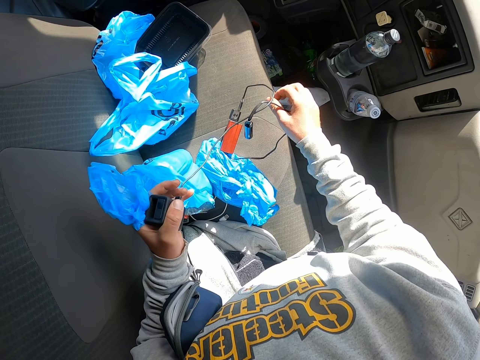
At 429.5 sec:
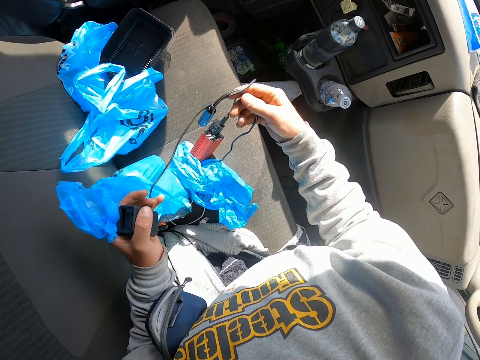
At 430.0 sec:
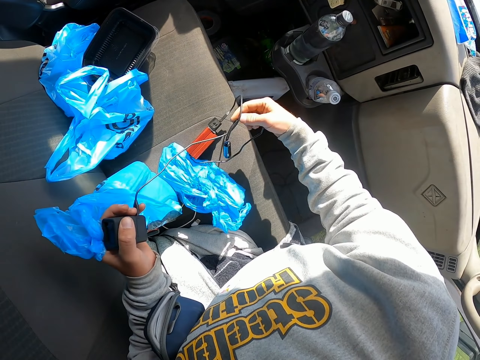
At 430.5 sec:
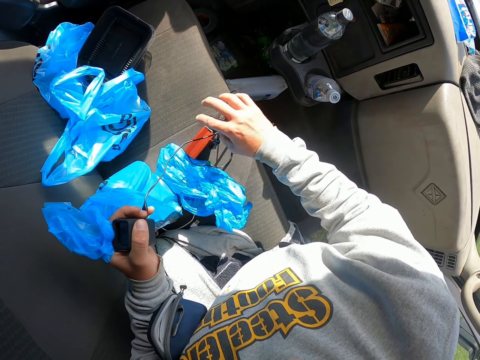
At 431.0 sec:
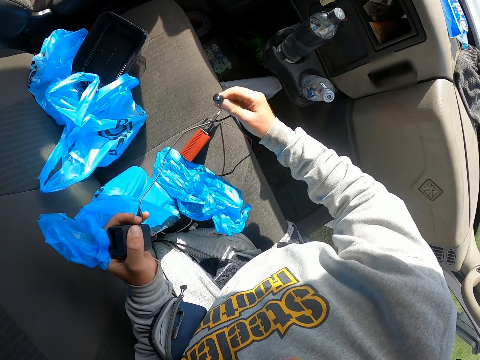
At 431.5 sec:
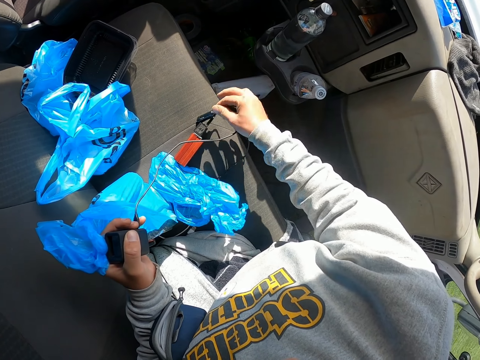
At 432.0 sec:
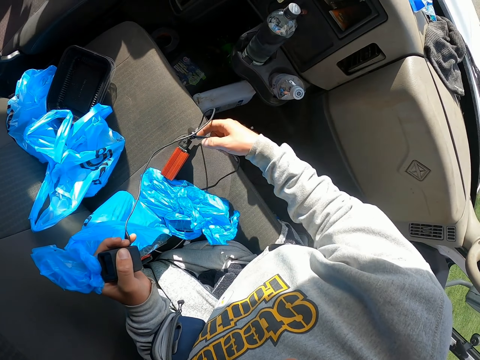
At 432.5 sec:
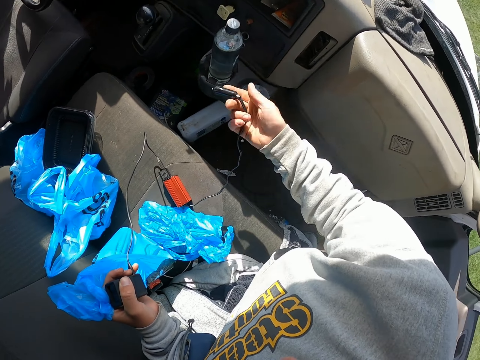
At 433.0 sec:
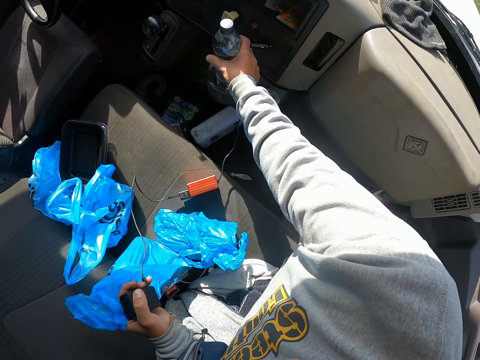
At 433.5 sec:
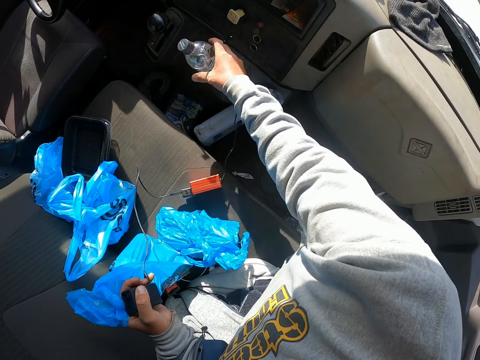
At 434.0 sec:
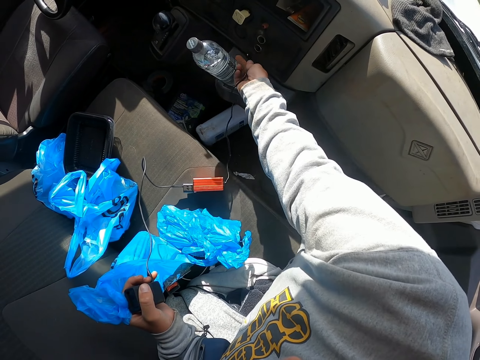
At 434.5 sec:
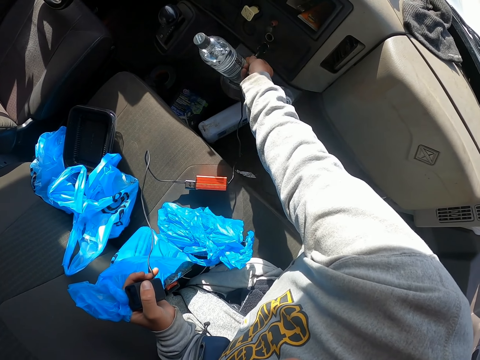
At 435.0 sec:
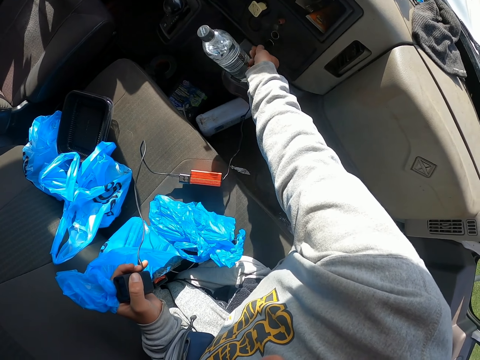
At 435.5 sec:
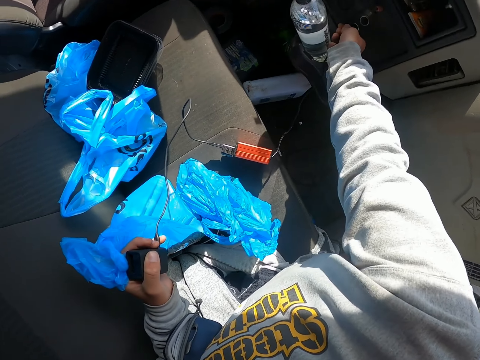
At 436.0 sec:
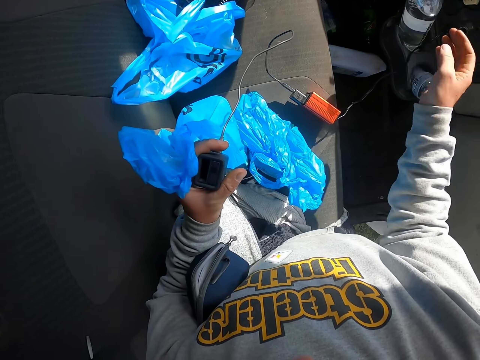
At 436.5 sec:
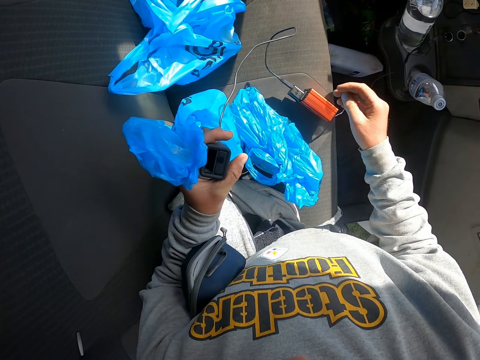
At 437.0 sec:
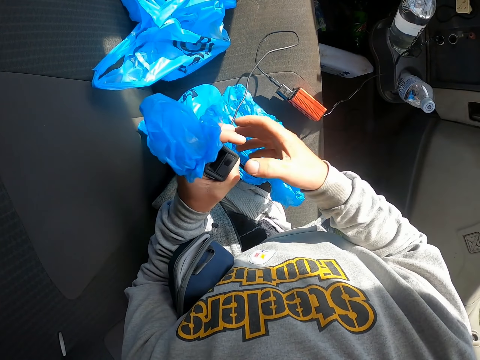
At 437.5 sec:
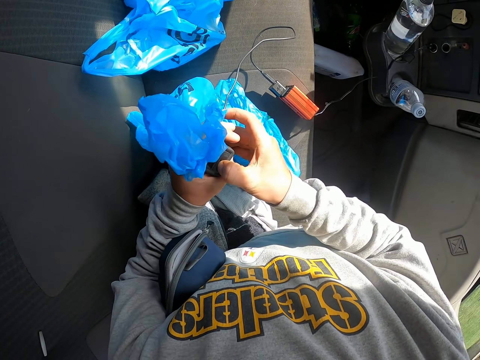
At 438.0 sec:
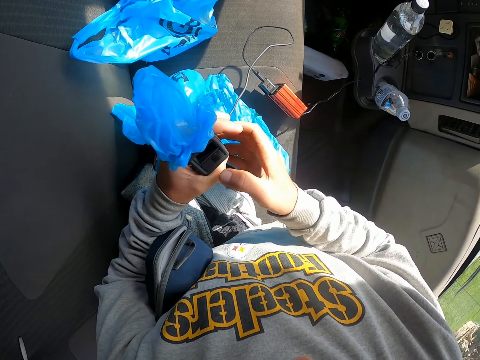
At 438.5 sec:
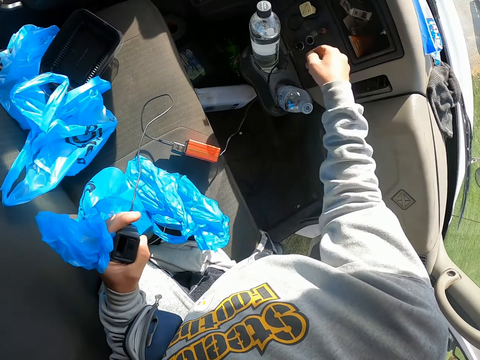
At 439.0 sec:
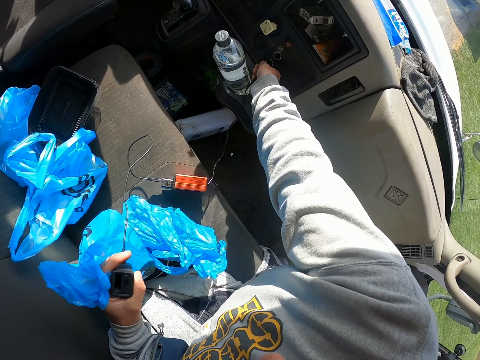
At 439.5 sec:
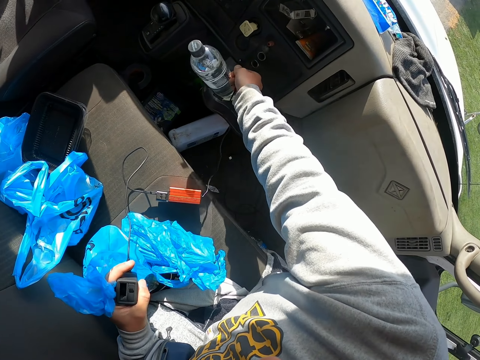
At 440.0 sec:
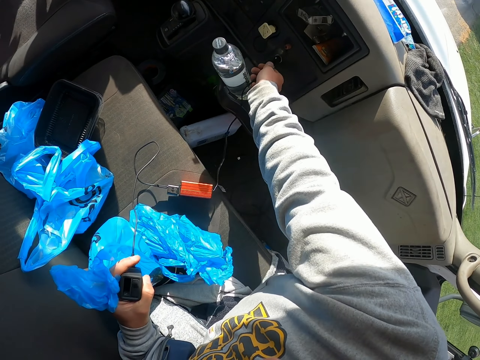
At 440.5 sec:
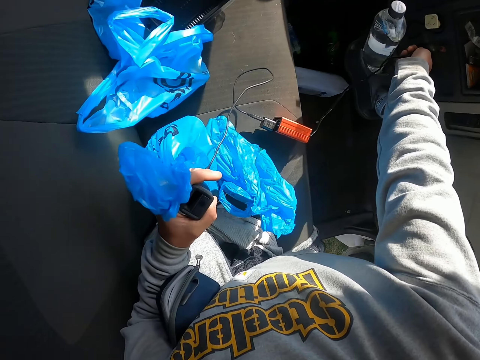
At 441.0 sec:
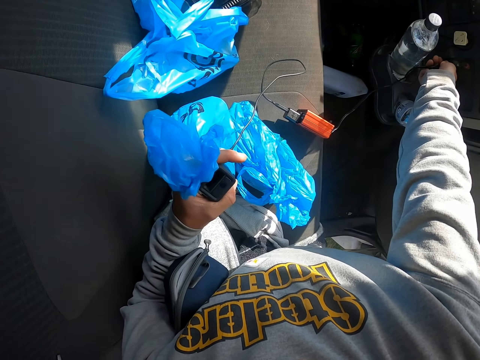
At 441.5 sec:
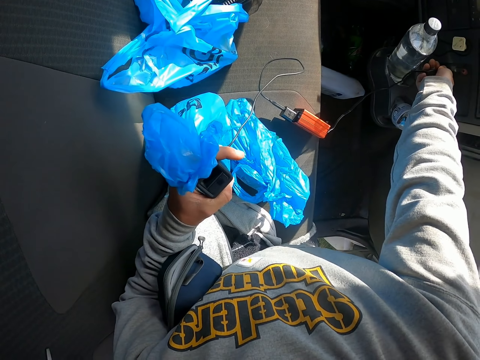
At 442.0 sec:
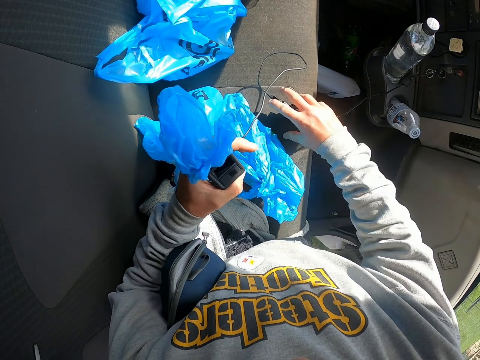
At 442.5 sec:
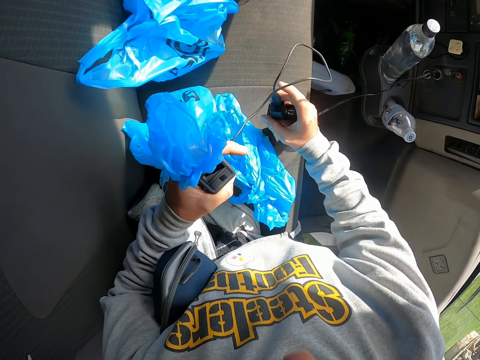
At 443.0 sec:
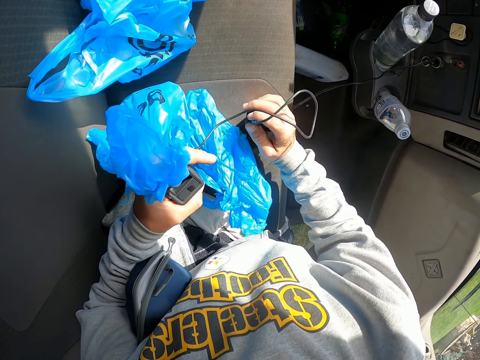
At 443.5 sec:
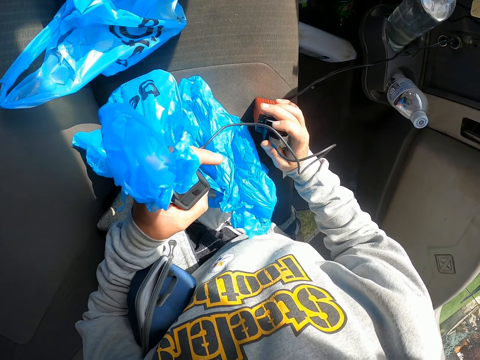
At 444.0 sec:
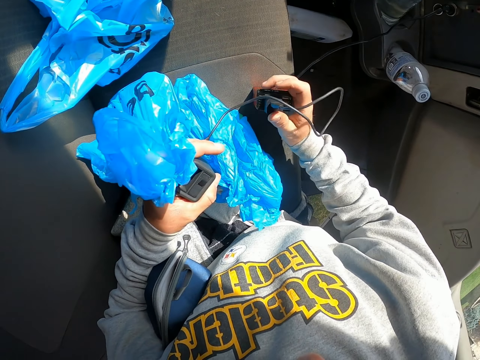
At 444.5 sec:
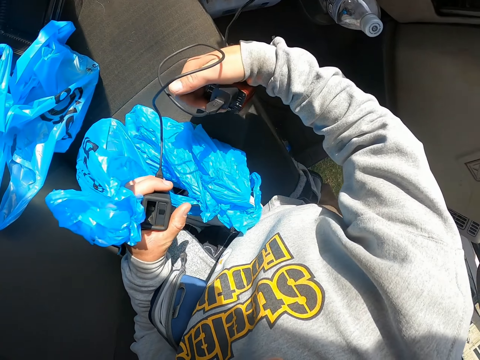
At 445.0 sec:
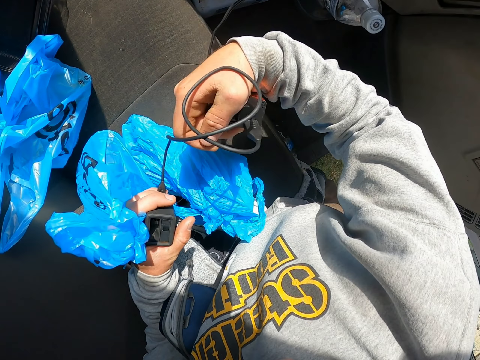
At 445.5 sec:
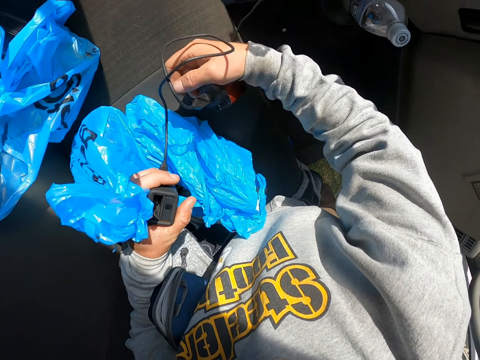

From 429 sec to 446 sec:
The camera wearer puts the electronic gadget or power bank on the passenger seat. They connect the electronic gadget in the cigarette lighter socket. They press the gadget. They disconnect the power bank. They connect the power bank. They pick up the power bank.

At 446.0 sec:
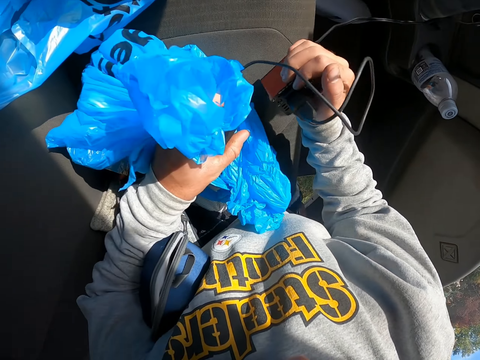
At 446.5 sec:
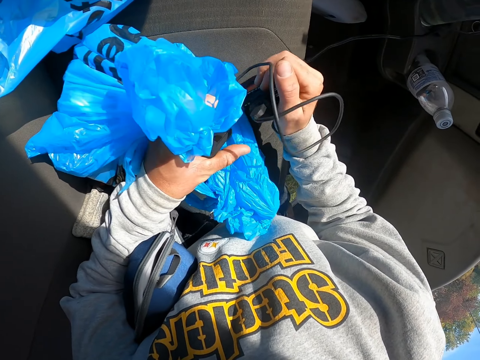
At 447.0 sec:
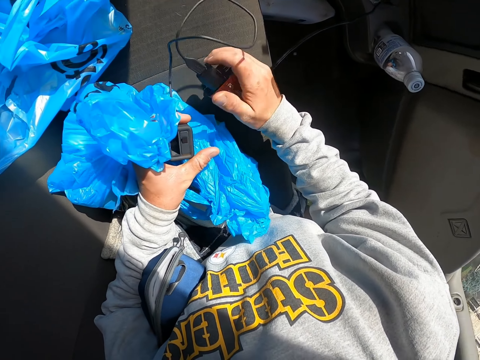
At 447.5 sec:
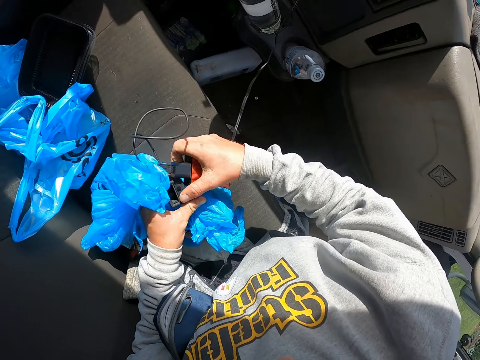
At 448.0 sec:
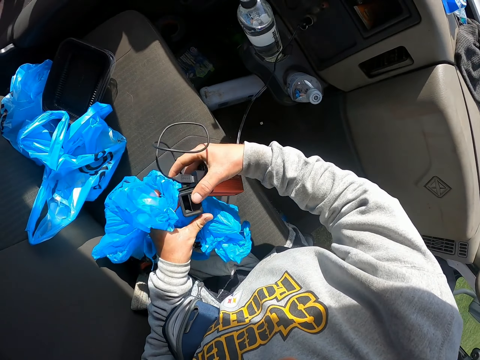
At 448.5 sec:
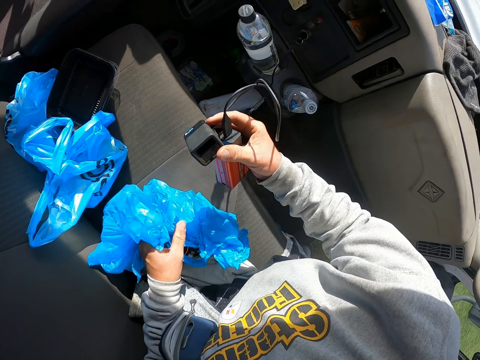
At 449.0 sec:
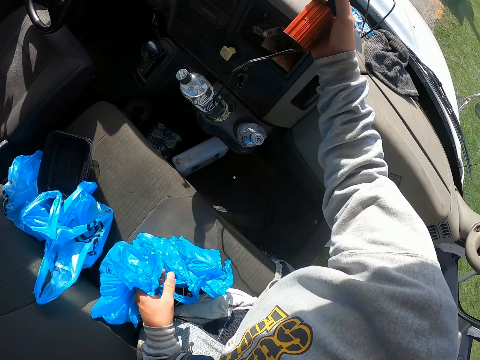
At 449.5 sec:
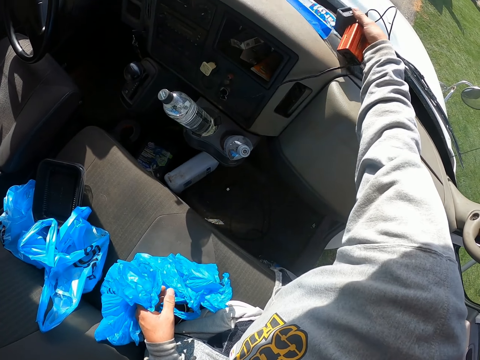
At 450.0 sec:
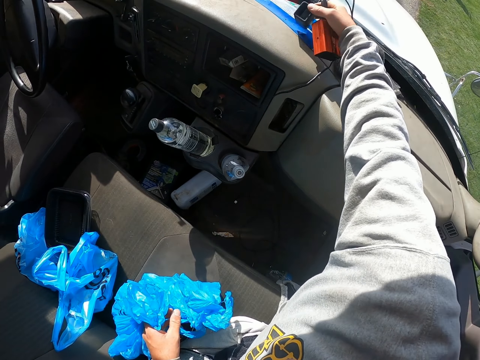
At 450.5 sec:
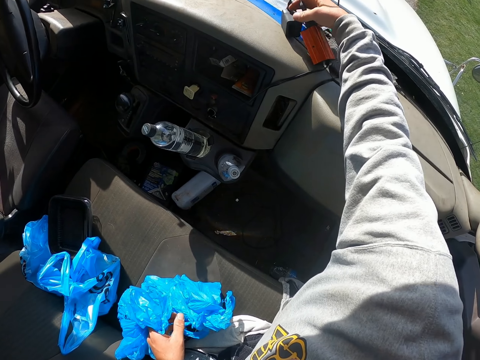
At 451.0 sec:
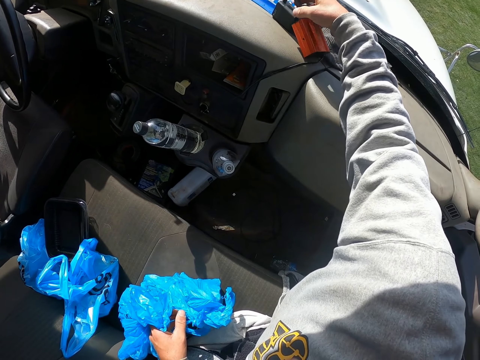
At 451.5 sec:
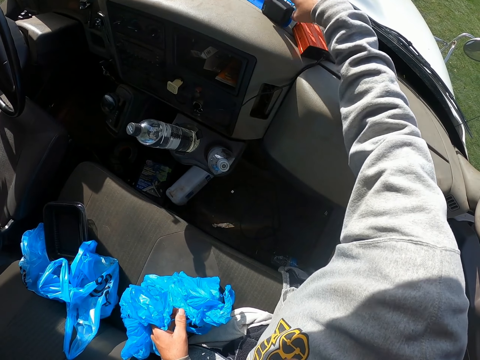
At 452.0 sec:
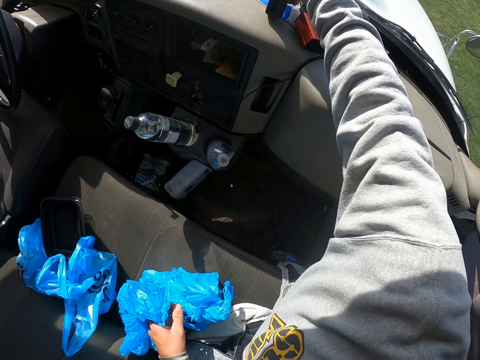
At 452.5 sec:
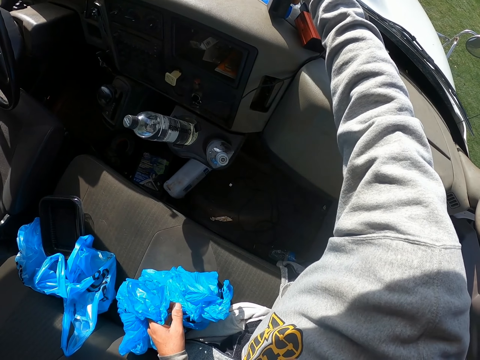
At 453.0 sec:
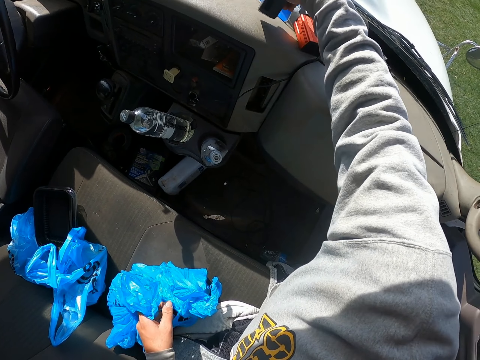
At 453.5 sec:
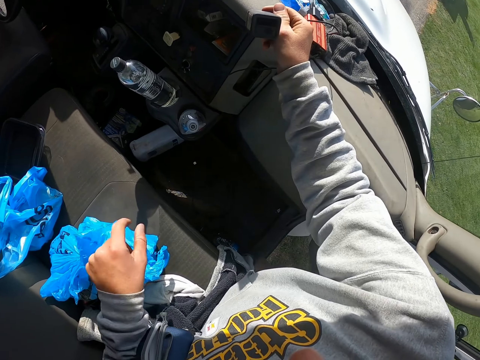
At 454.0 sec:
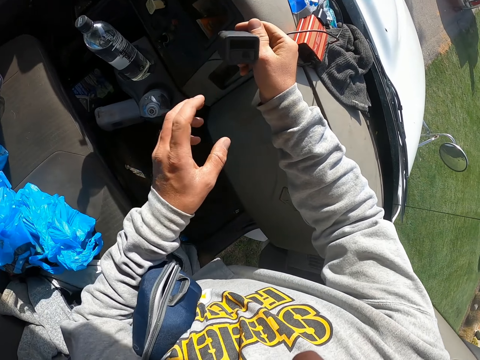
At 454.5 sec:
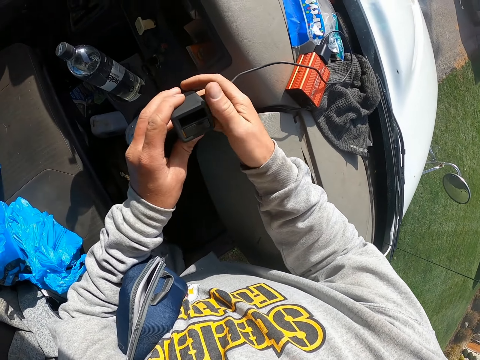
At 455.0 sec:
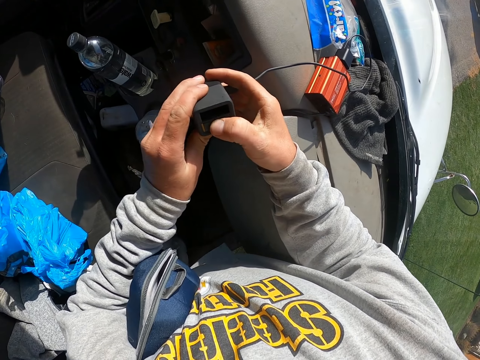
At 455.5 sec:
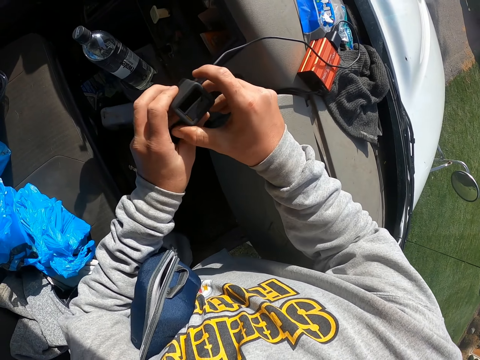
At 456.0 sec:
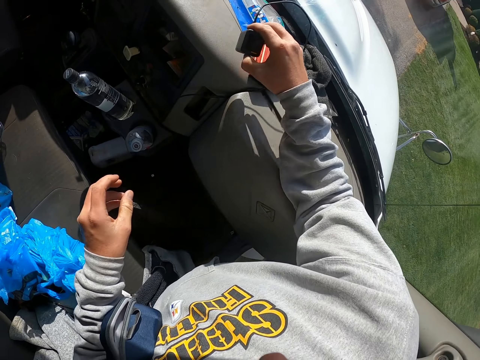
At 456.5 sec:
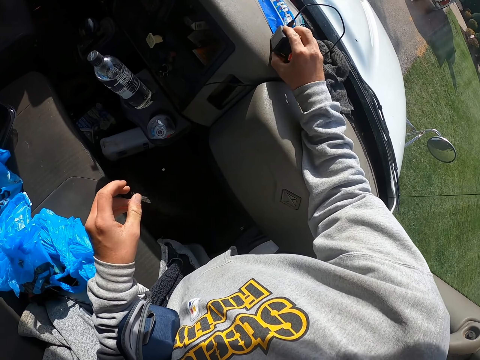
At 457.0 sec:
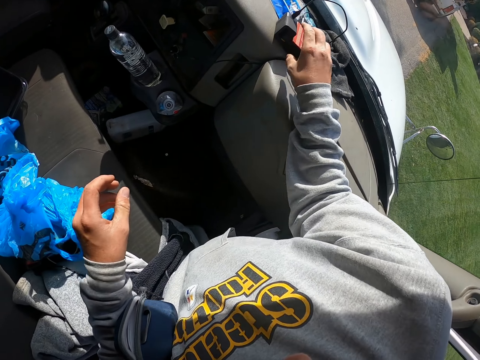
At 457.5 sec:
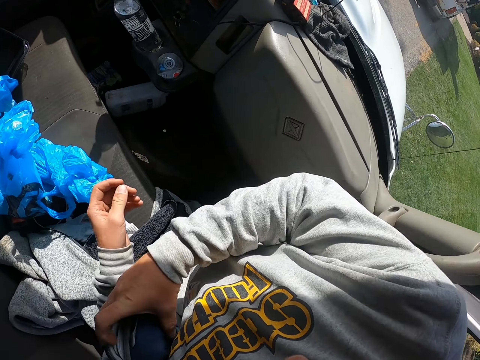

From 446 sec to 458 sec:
The camera wearer places the electronic gadget or power bank on the dashboard.
